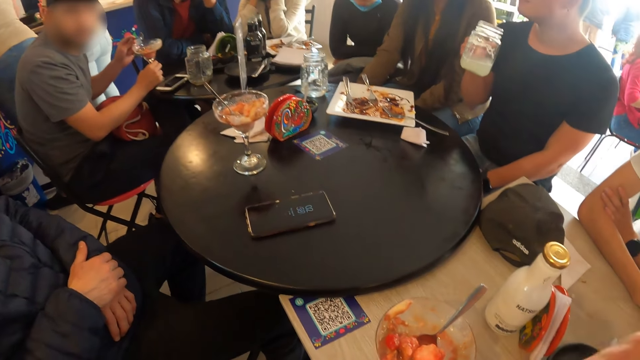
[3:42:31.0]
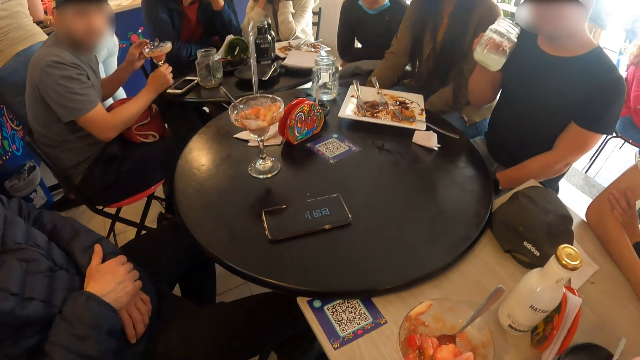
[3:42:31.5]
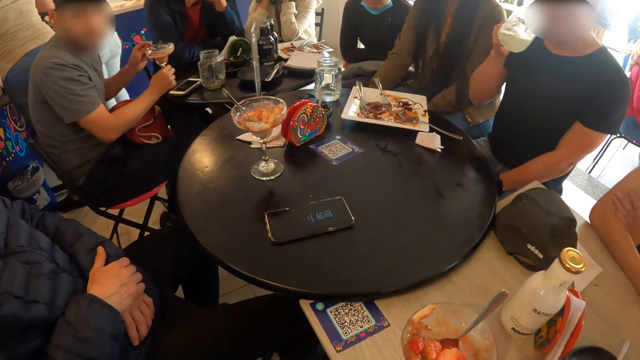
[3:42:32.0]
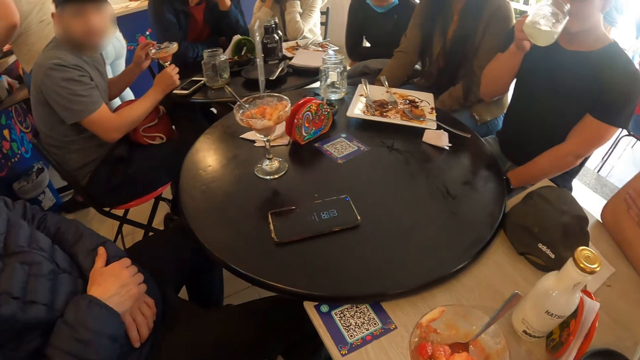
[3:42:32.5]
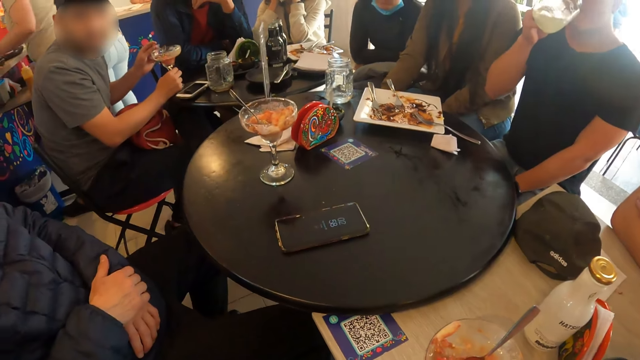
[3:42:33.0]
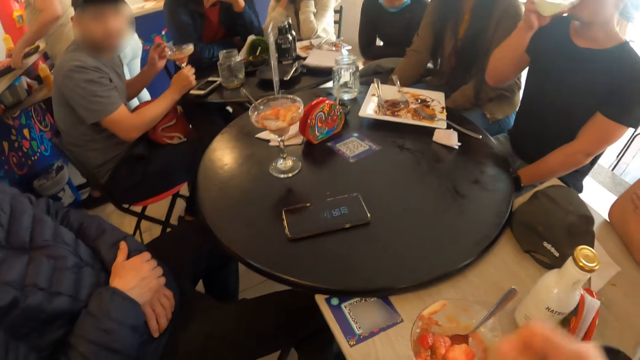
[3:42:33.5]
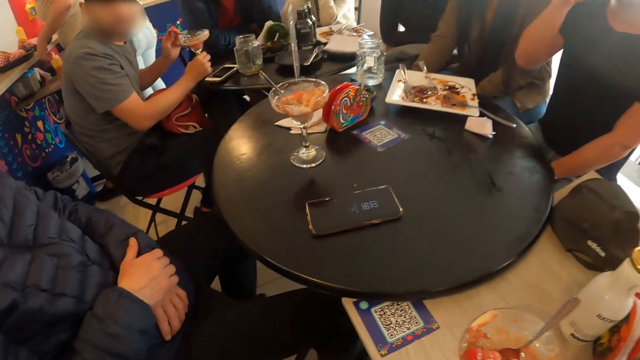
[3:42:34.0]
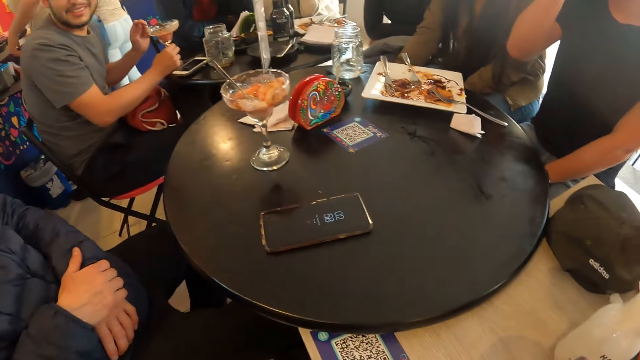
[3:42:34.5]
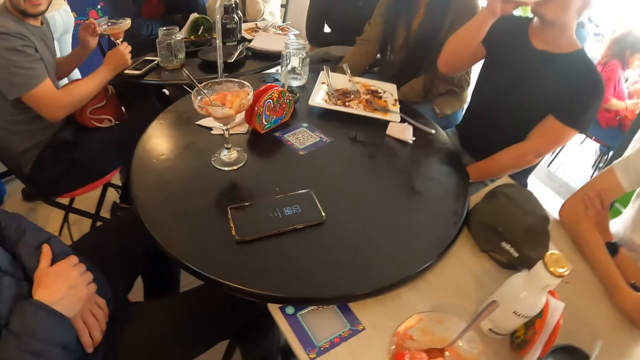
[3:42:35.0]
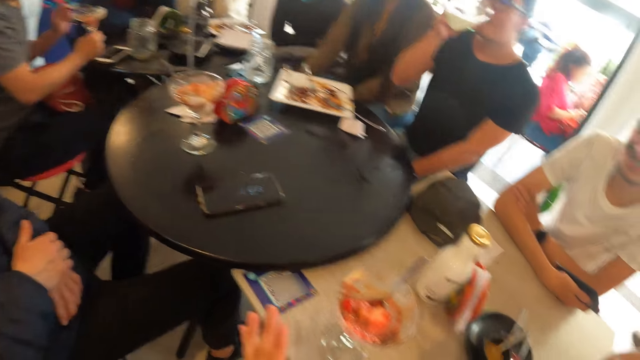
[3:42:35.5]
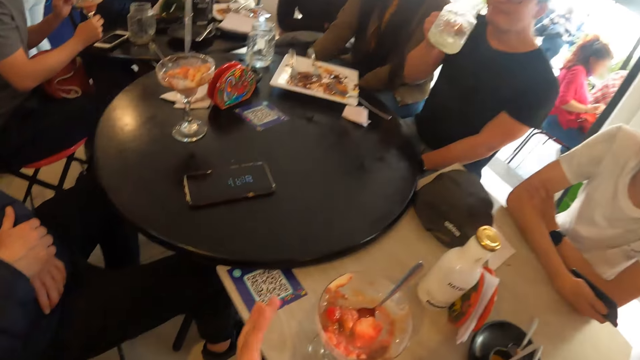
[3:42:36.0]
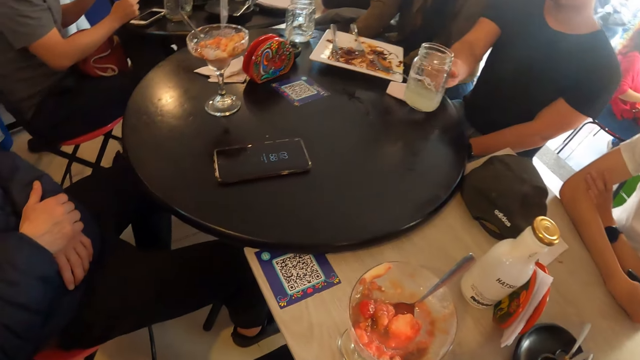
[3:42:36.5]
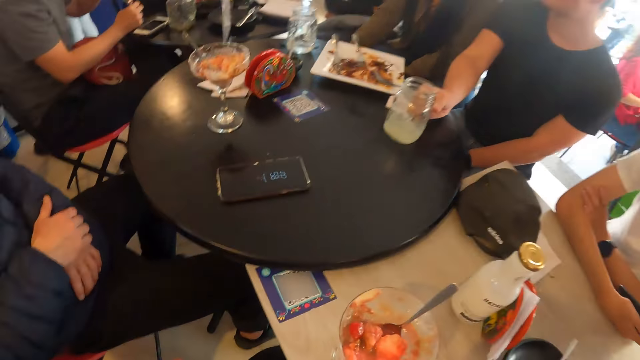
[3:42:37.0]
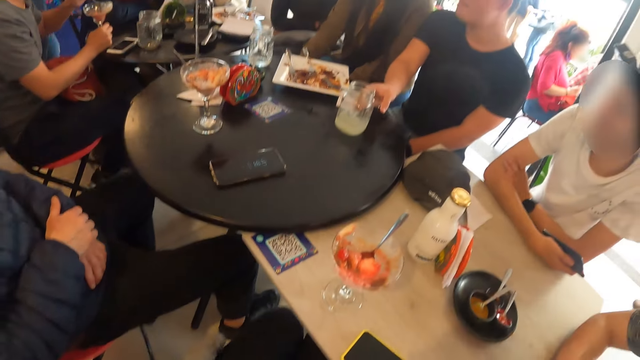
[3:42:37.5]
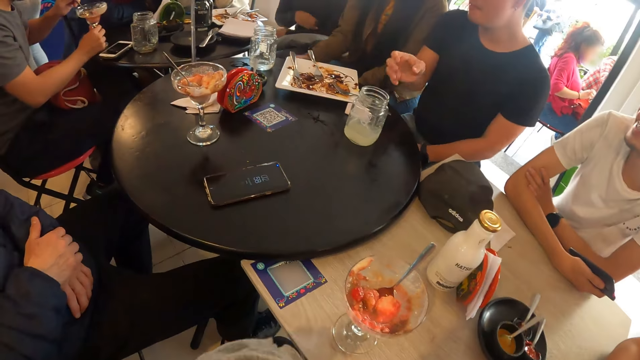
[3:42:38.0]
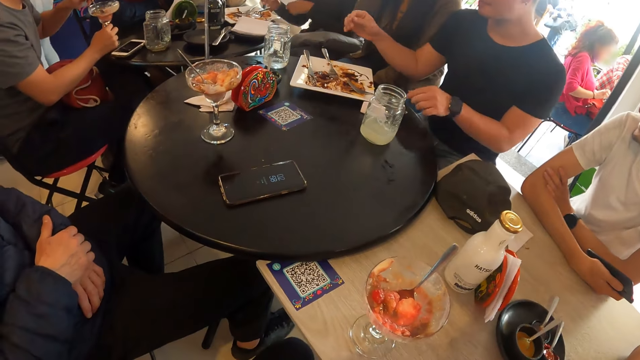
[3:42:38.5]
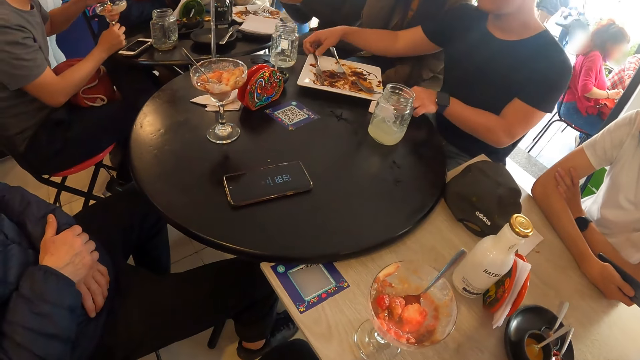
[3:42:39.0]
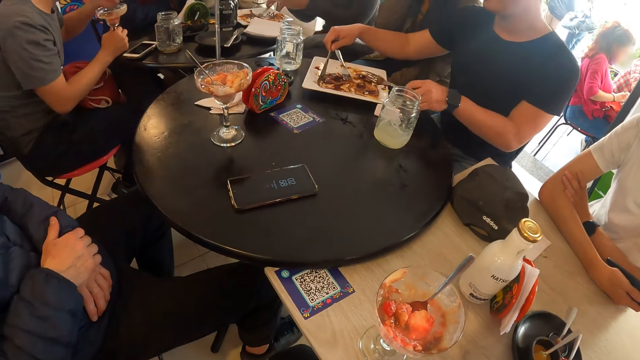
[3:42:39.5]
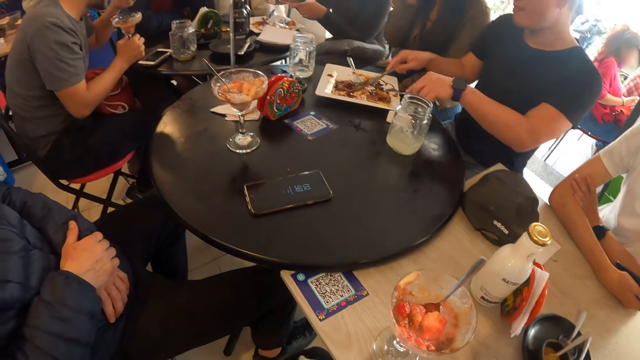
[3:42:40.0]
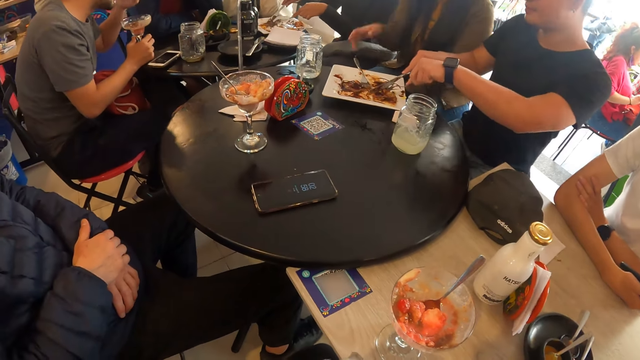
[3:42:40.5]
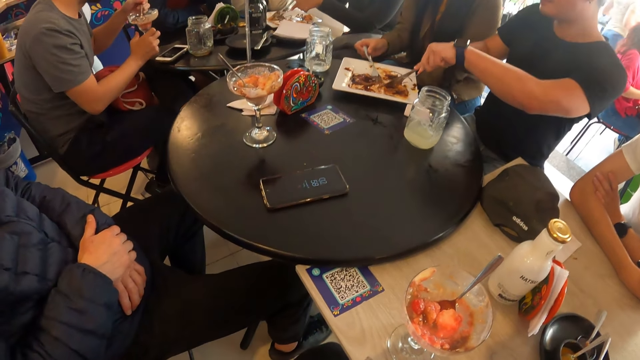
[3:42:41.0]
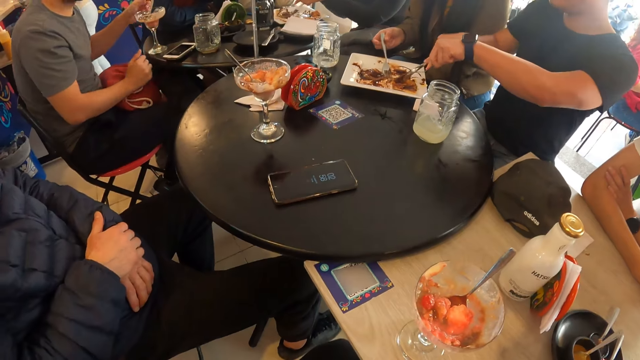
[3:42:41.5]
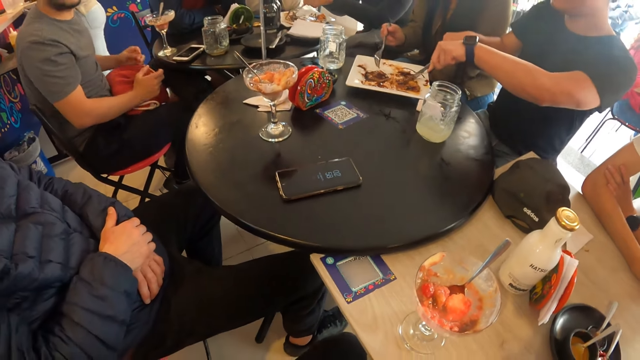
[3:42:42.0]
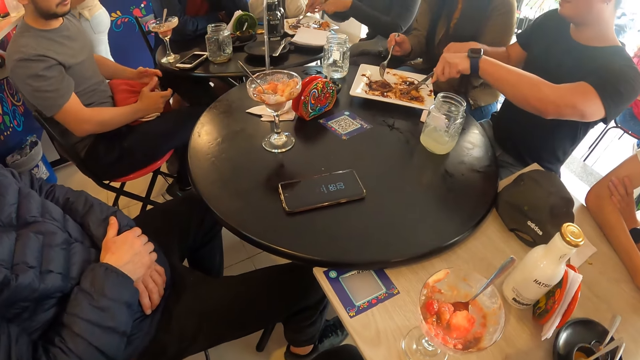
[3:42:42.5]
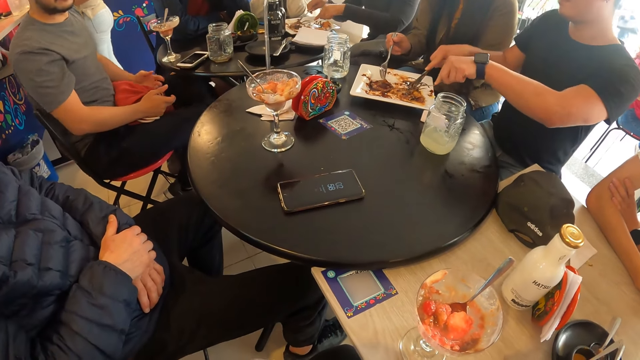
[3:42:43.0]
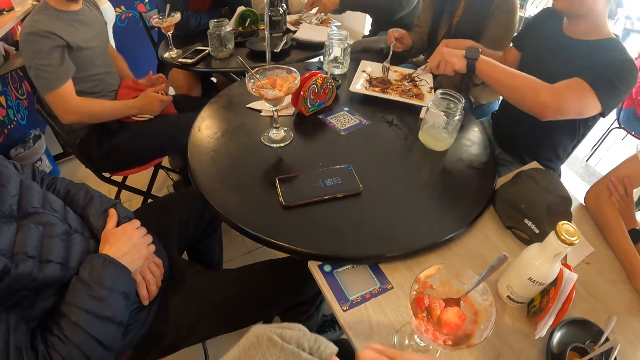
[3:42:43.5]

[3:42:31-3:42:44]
A man drinks from the cup of lemonade in his right hand. The man places the cup of lemonade on the table with his right hand. The man takes a knife from the plate with his right hand and takes the fork from the plate with his left hand. The man puts the fork on the food. Another man eats the ice cream with the spoon in his left hand. The first man cuts some beef on the plate with the knife in his right hand. A woman takes the fork from the plate with her right hand. Another man takes a spoon. Another man drops a spoon. The woman touches the beef on the plate with the fork in her right hand.

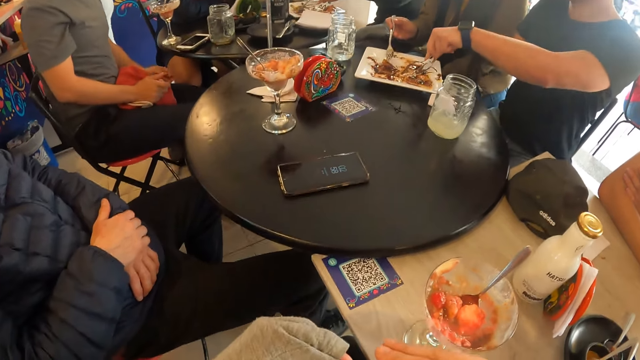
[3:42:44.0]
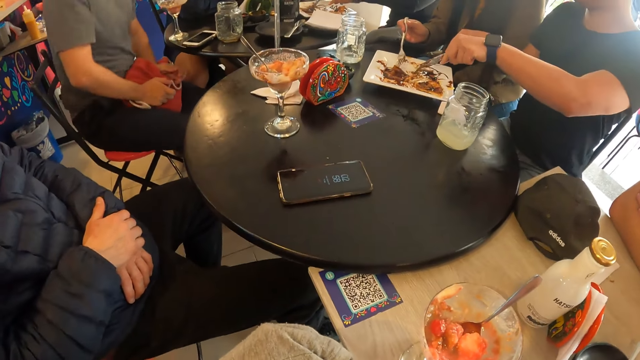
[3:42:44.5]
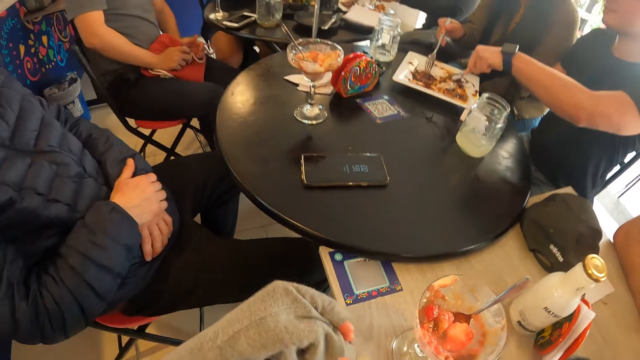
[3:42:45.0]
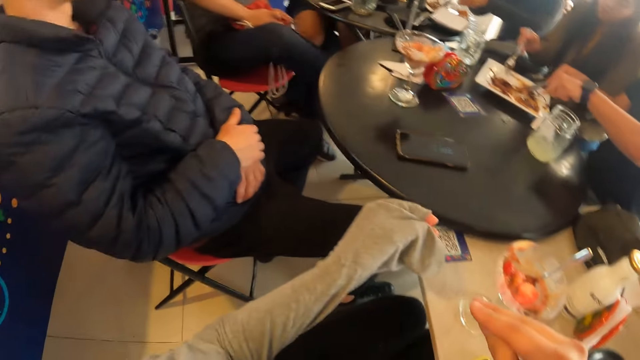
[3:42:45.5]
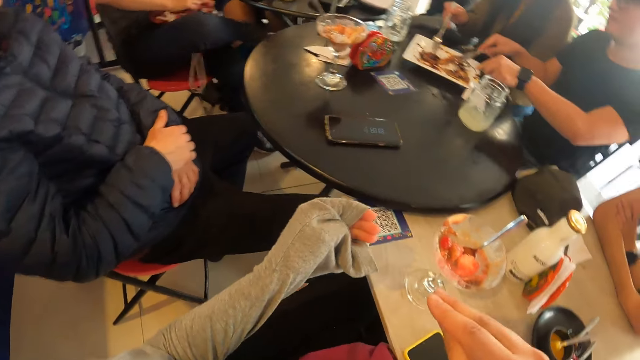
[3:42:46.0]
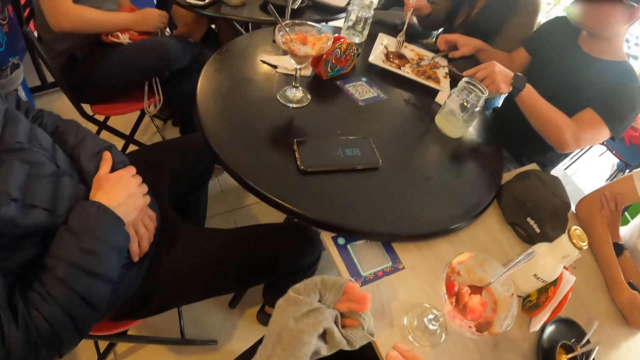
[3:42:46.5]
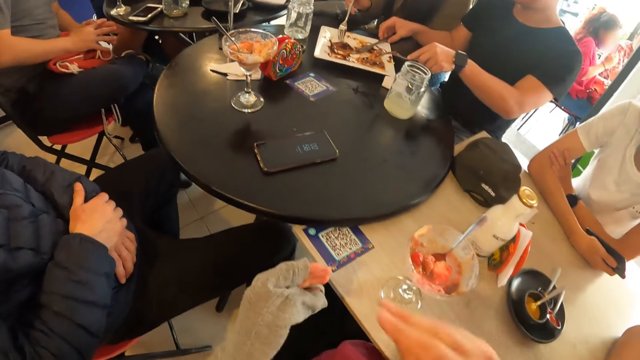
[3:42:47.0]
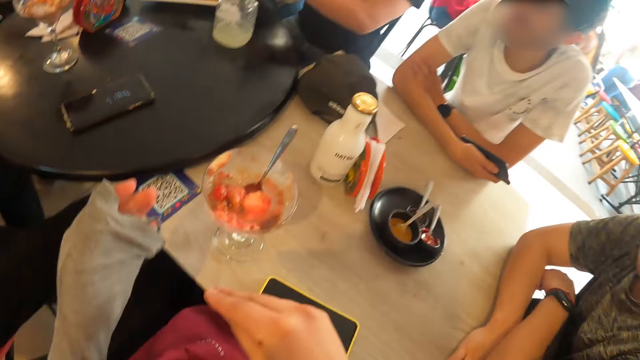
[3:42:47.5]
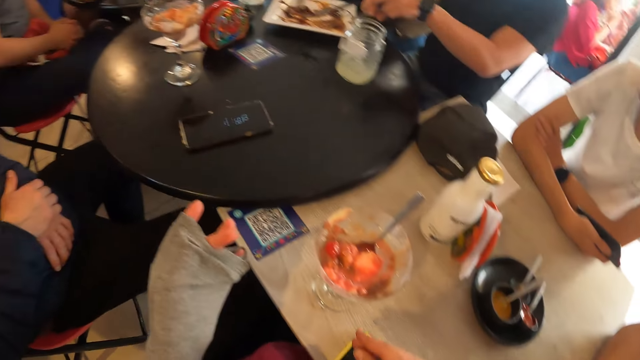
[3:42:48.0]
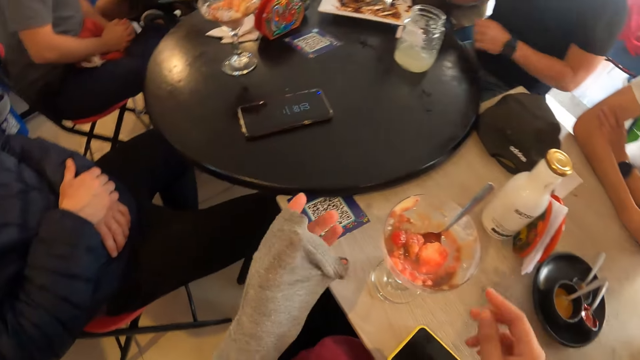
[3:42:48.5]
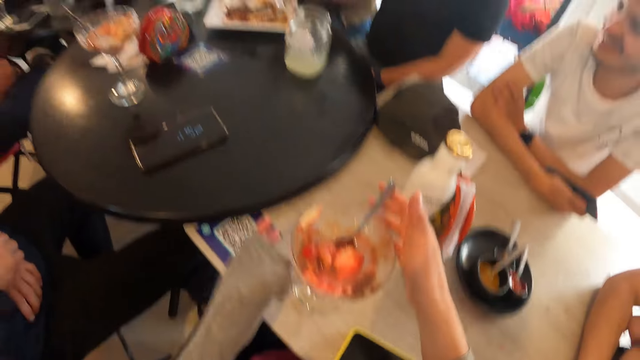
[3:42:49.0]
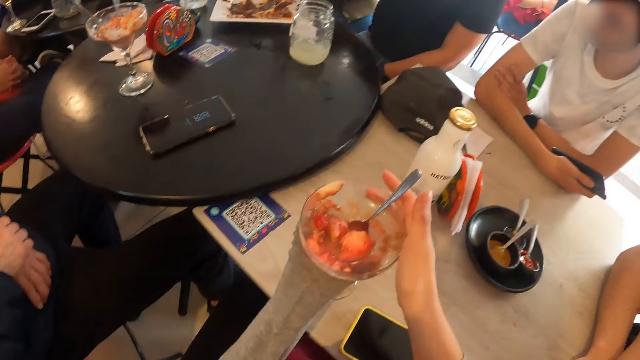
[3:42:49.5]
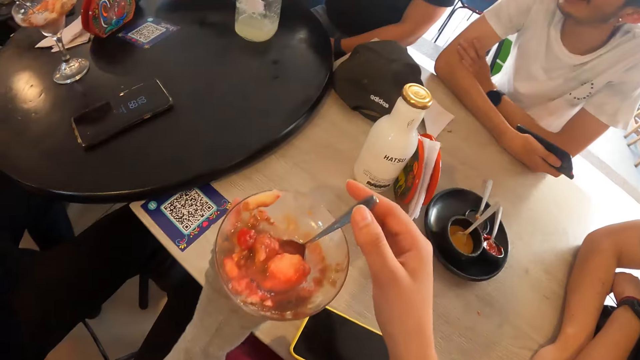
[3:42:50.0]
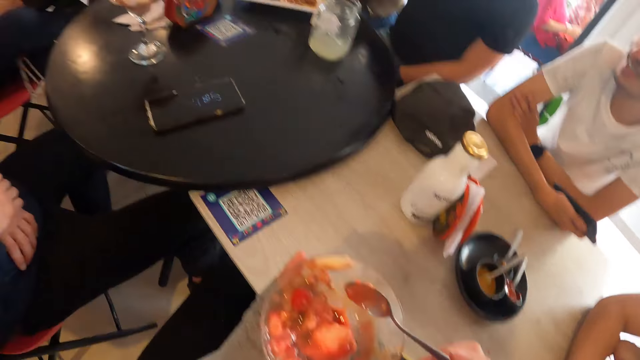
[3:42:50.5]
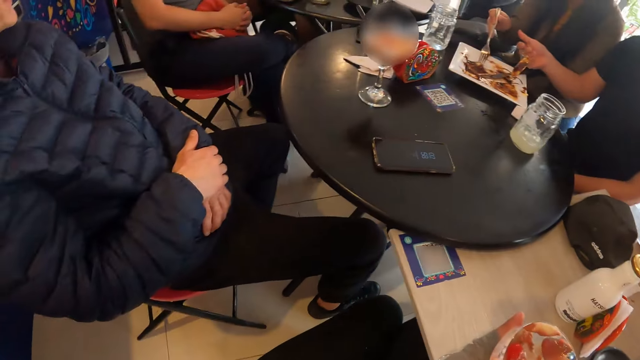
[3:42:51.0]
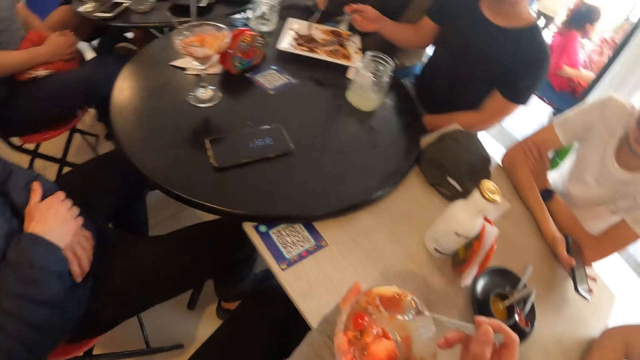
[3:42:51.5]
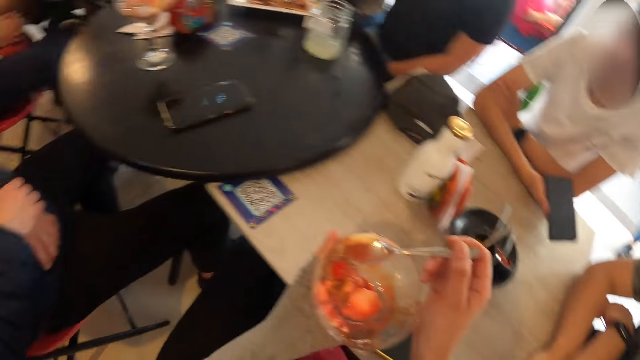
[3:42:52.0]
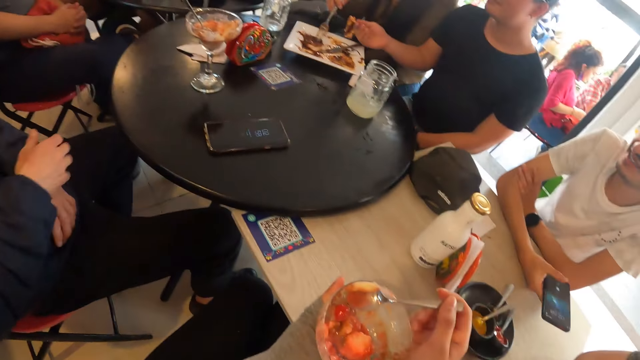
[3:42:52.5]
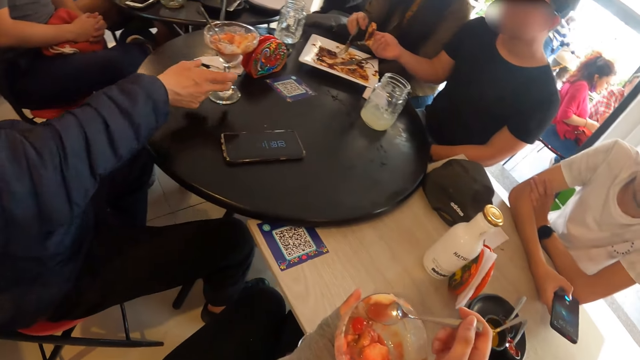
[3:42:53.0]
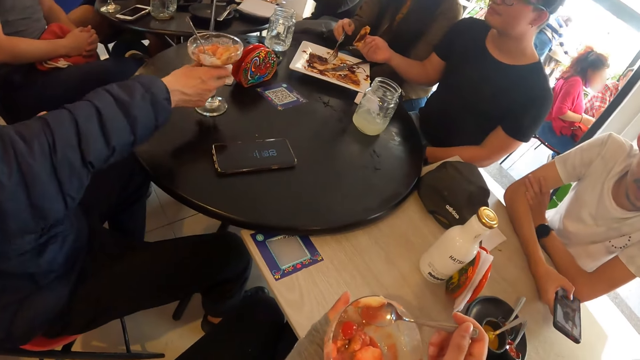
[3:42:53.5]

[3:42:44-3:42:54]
A man picks up the food. Another man transfers the fork from his left hand to his right hand. The camera wearer holds a bowl. The other man takes the beef from the plate with the fork in his right hand. The camera wearer scoops some ice cream from the cup of ice cream with the spoon in her right hand. She takes the spoon, lifts the cup of ice cream off the table with her left hand, and looks around. A lady scoops food. Another man takes a cup of ice cream off the table with his right hand.
